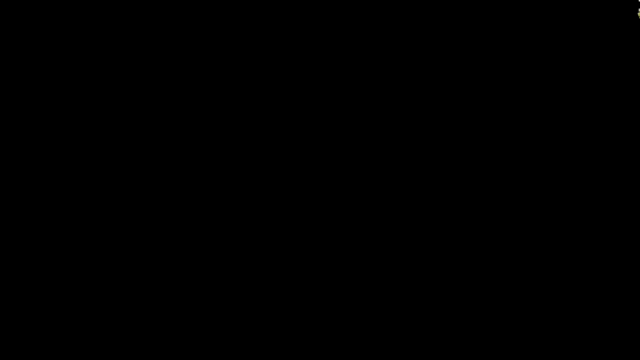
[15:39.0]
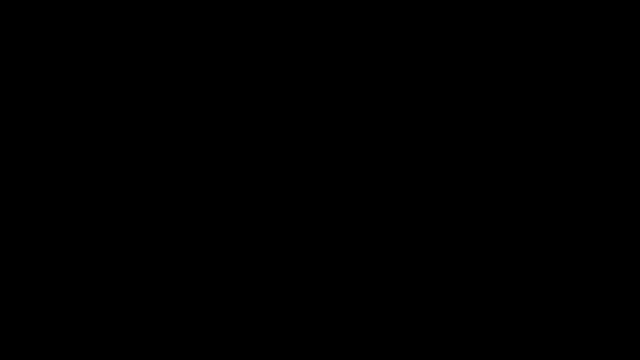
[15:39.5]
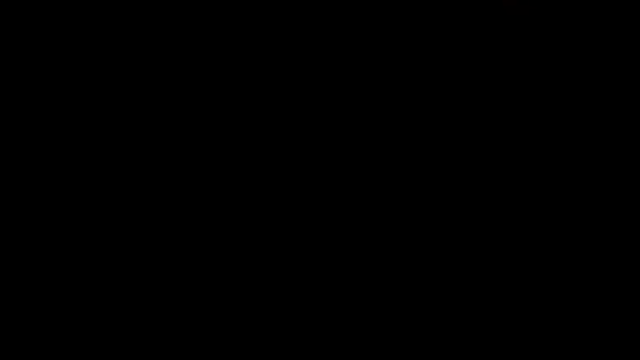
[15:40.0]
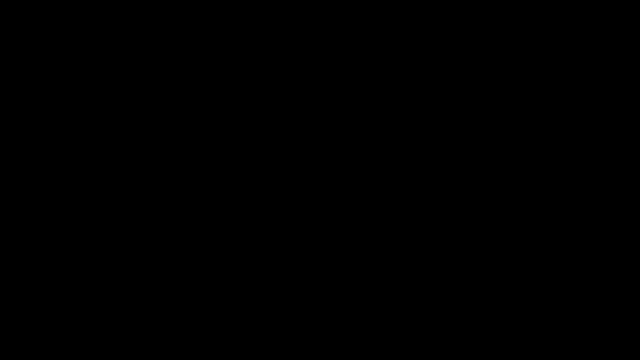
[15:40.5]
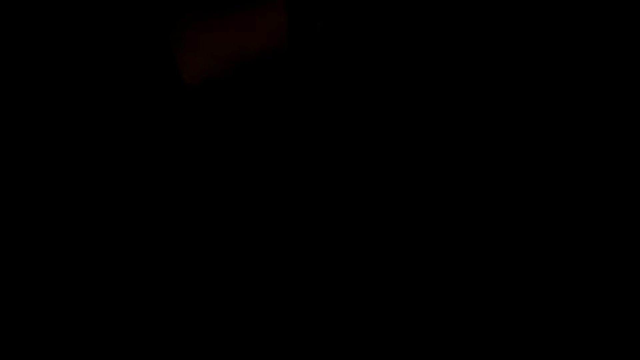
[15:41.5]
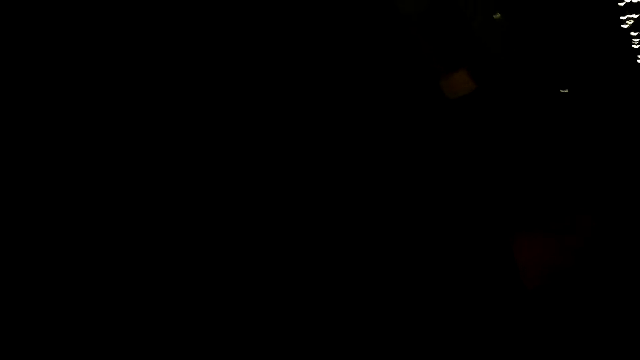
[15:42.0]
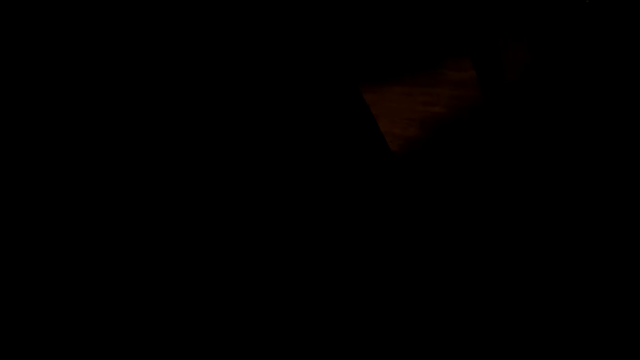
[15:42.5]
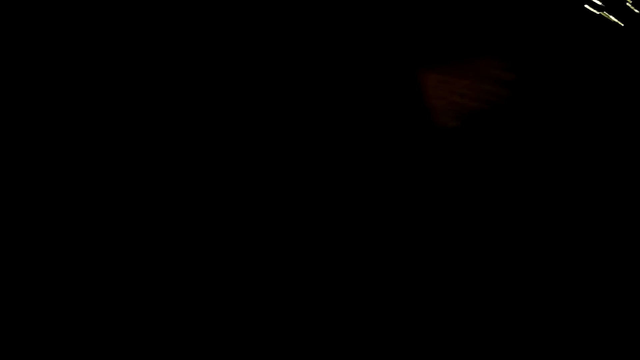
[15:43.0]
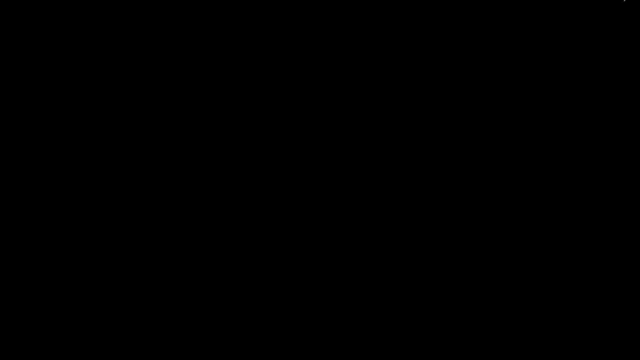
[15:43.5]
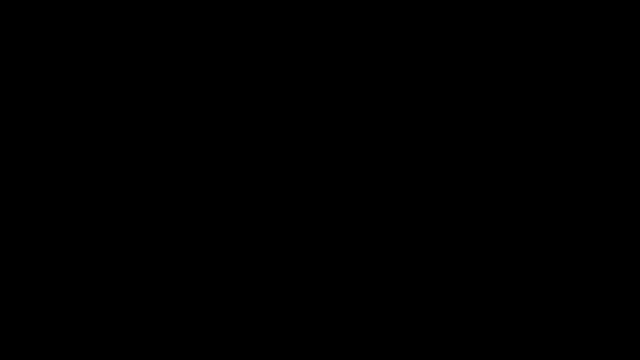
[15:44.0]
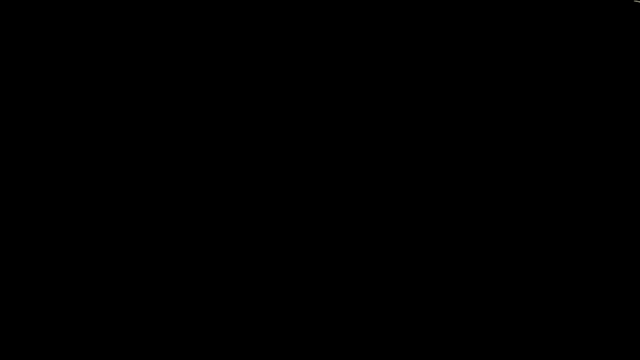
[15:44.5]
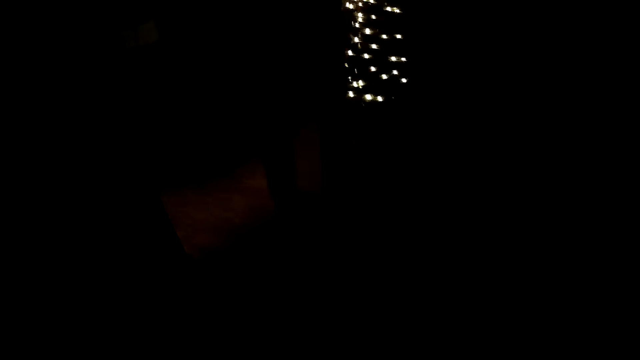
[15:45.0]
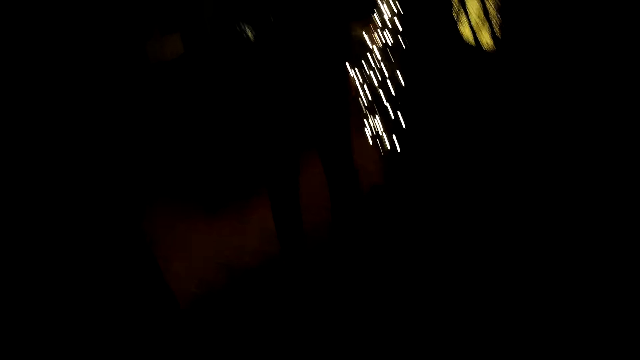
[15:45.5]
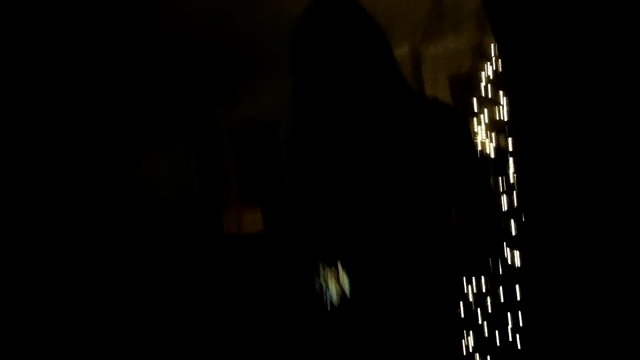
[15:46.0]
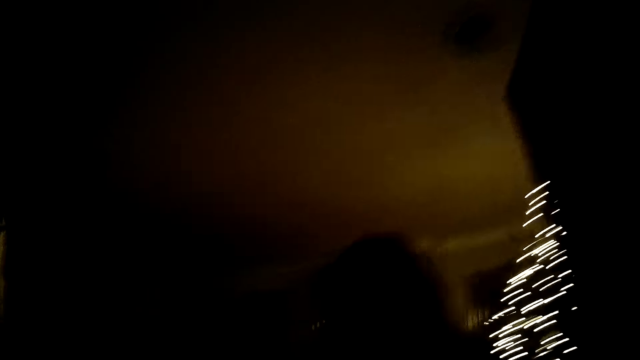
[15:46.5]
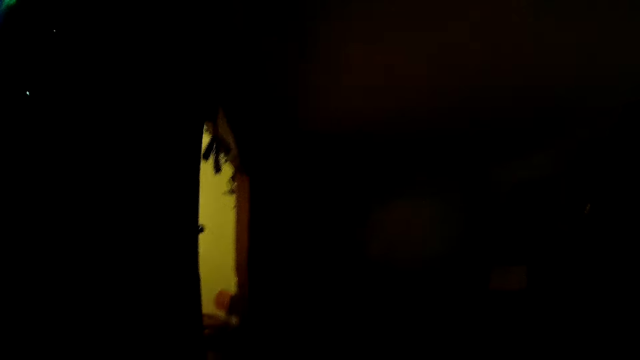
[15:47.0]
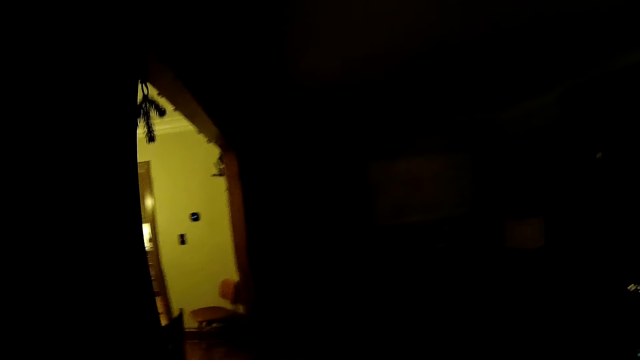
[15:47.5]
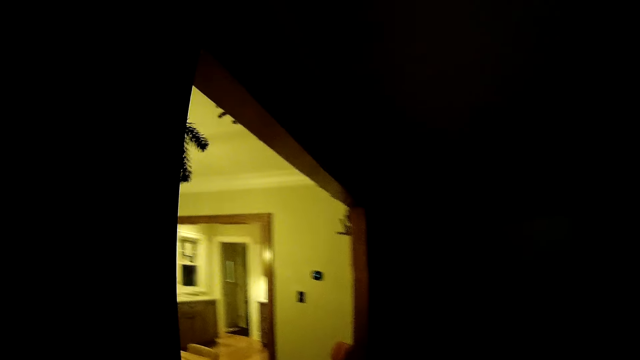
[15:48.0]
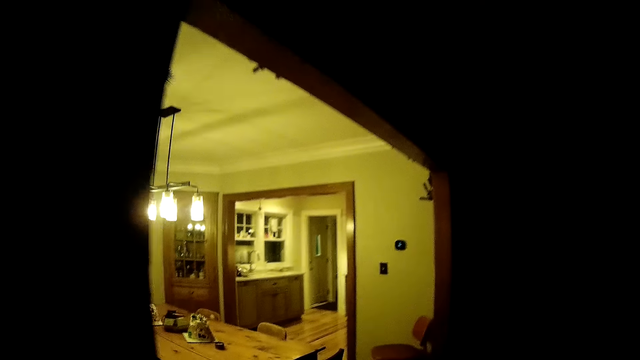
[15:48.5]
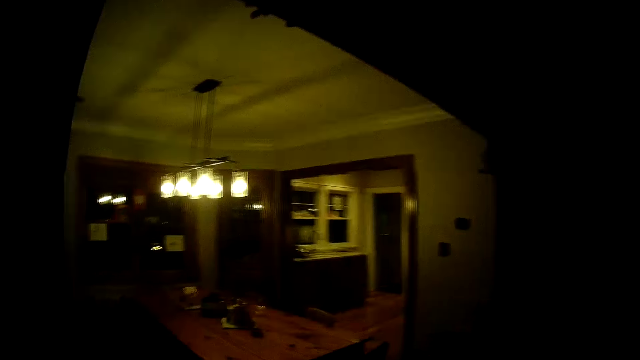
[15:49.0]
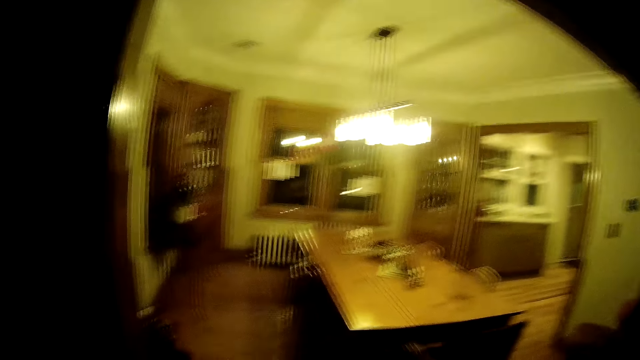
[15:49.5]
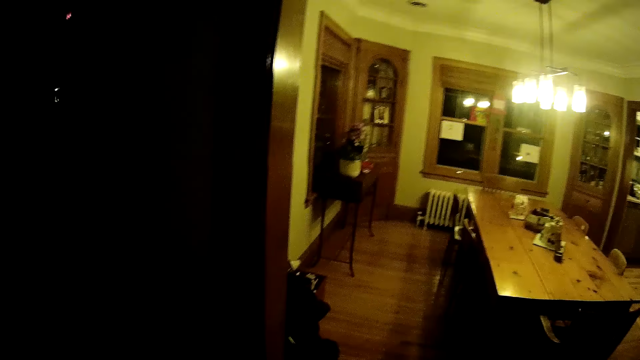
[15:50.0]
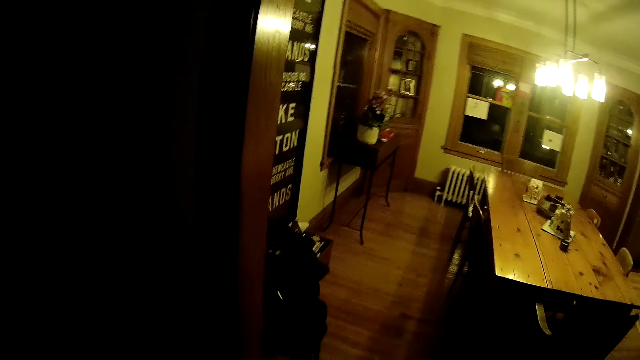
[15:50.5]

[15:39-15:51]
The camera wearer interacts with a lady. They walk in the house and walk around the house.
